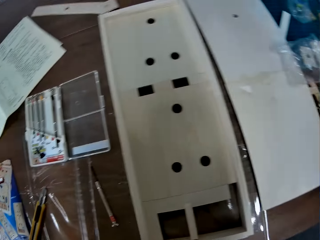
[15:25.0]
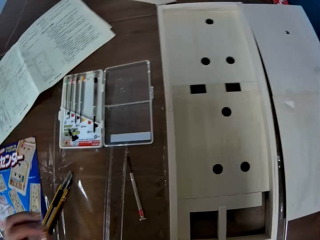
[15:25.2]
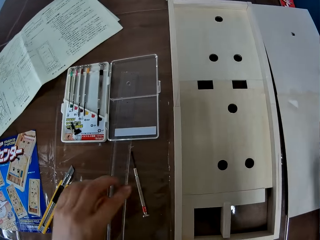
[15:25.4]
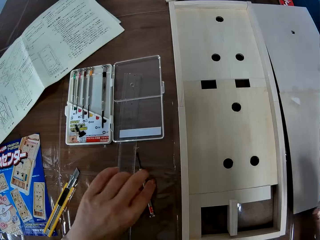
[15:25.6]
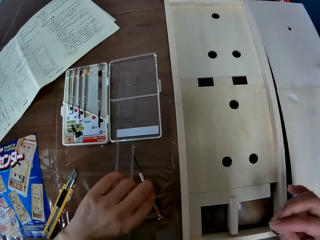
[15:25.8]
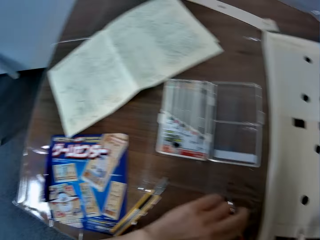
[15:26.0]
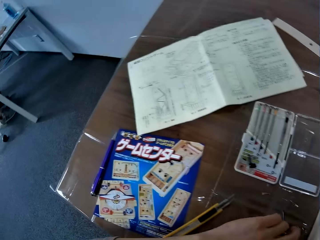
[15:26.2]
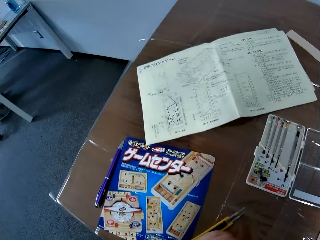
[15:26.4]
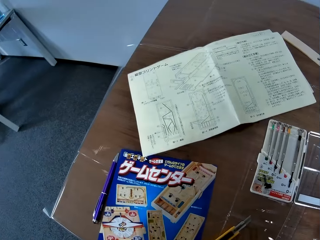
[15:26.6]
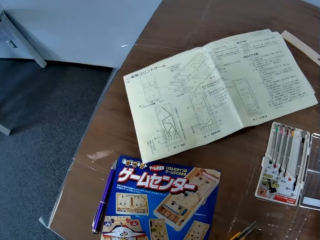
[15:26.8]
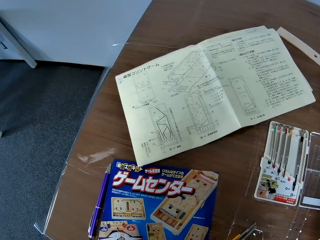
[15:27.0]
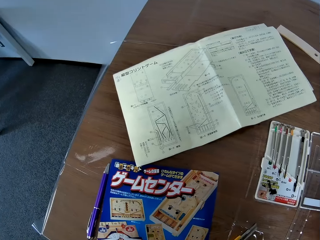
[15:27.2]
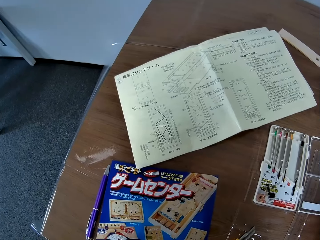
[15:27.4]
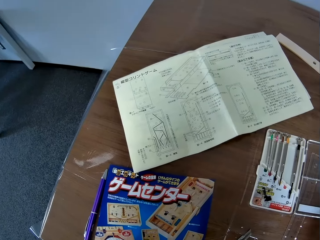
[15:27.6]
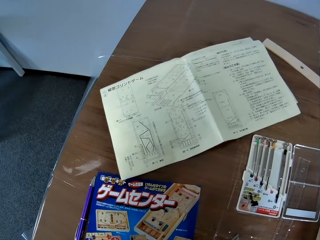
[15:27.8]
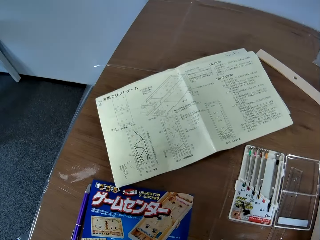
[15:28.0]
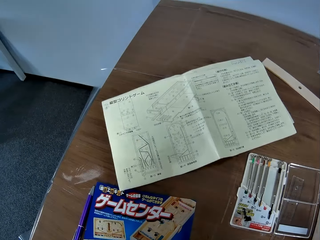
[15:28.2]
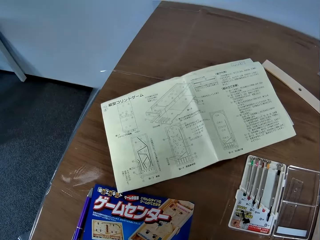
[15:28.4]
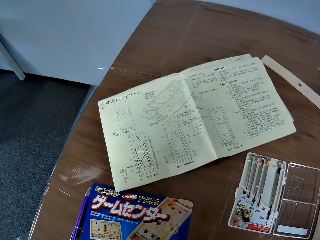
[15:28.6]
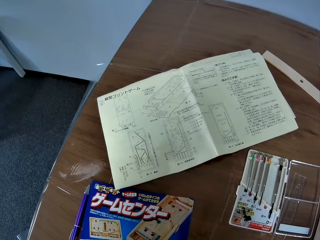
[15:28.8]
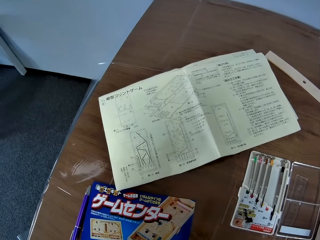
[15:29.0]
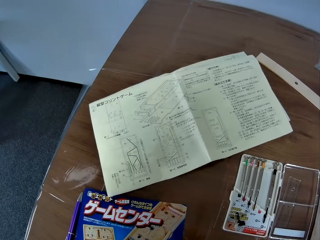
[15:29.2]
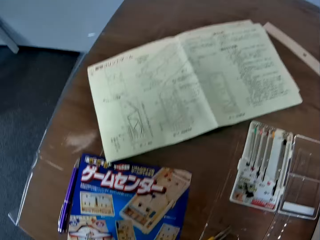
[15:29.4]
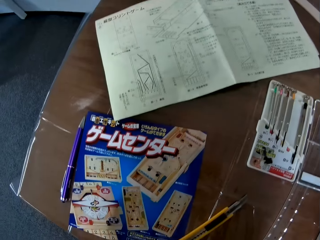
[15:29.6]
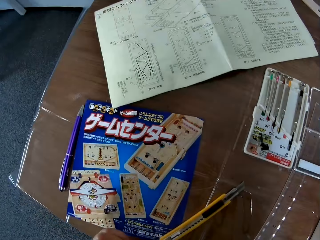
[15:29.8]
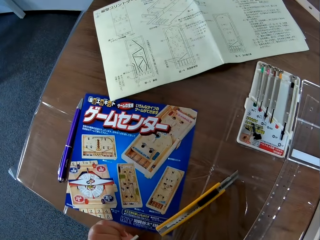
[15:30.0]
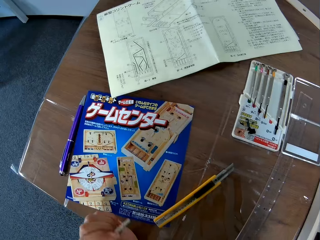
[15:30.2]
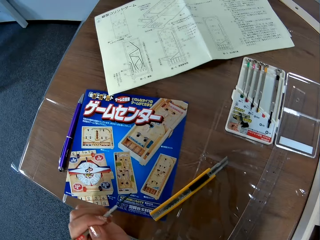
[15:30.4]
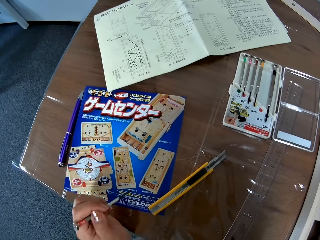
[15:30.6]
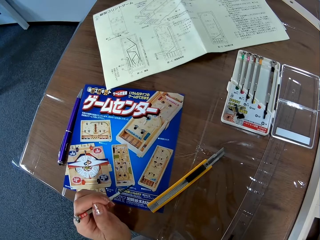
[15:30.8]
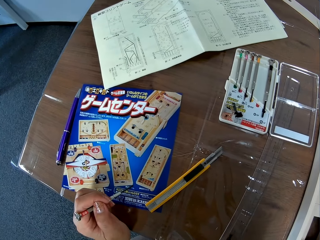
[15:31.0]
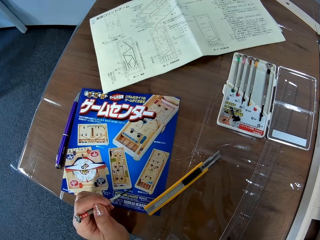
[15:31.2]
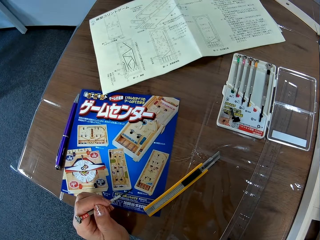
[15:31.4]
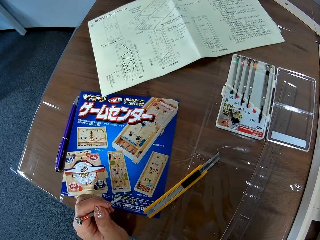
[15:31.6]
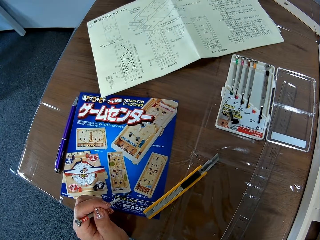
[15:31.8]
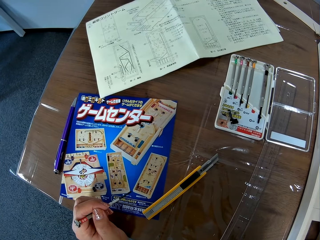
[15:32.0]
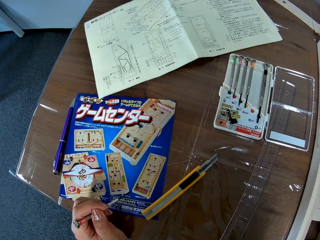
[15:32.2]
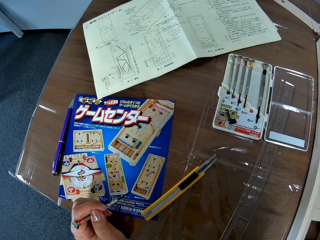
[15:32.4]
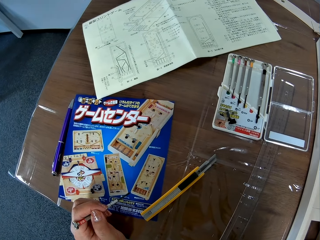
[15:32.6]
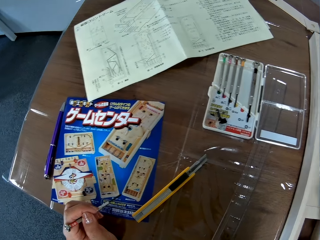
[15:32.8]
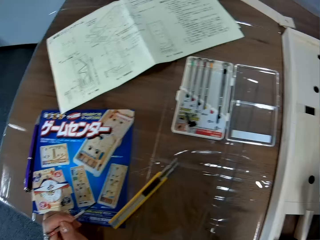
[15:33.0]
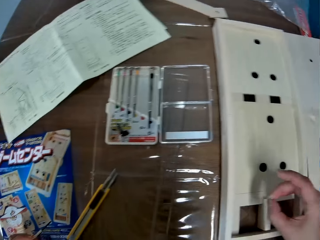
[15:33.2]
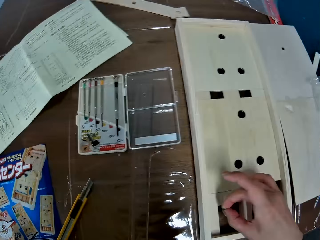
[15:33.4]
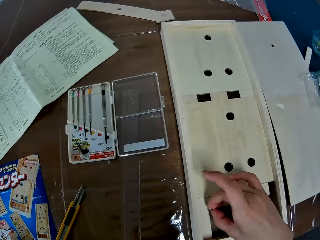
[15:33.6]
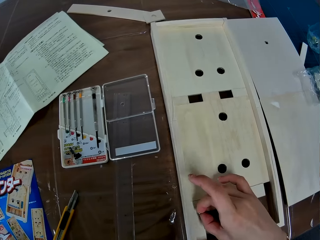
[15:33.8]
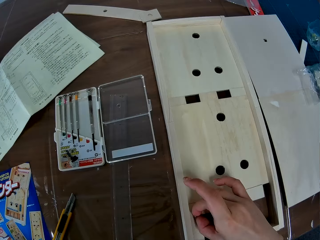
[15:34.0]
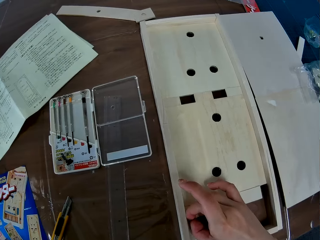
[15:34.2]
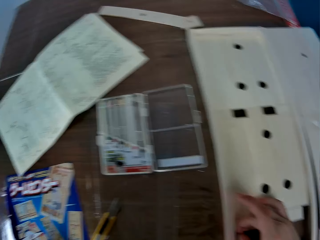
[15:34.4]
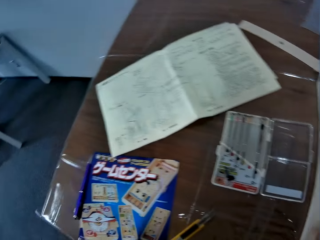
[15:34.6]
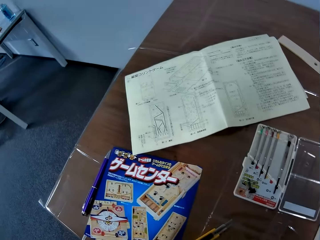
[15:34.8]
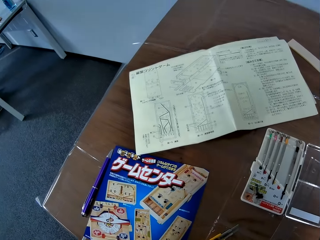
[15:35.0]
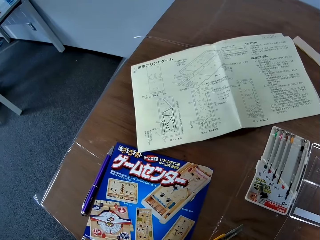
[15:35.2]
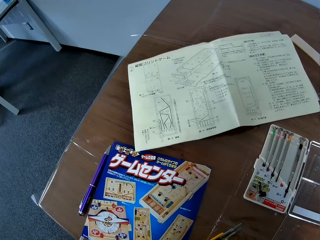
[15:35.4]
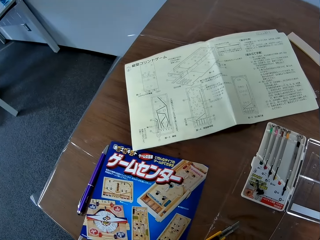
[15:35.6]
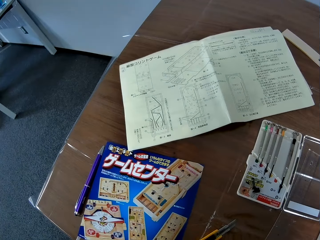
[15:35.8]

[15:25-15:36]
The camera wearer stares on the table. They pick up the screw on the table. They pick up a screwdriver out of the box. They pick up something from the table with a screw. They adjust the wood. They fix it on the piece of wood.

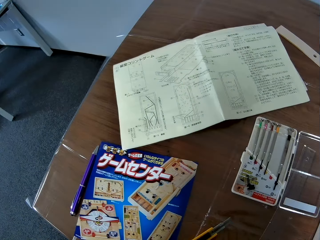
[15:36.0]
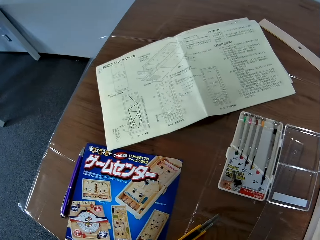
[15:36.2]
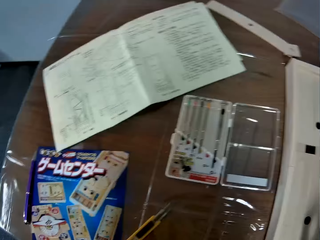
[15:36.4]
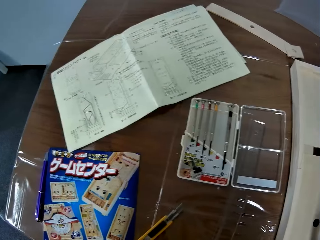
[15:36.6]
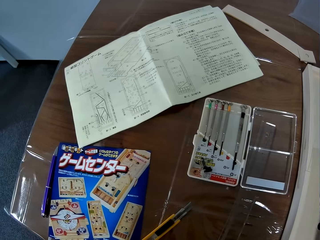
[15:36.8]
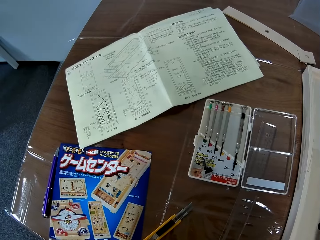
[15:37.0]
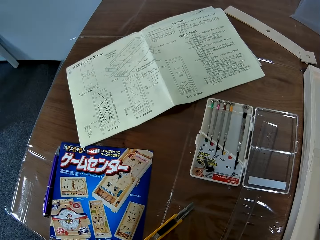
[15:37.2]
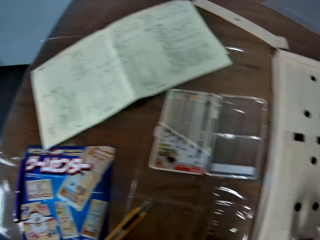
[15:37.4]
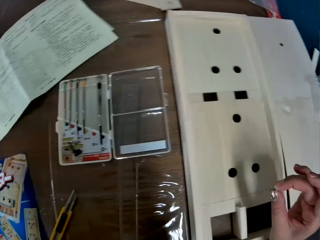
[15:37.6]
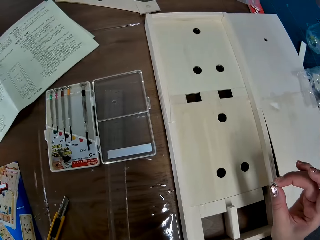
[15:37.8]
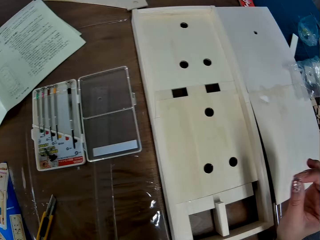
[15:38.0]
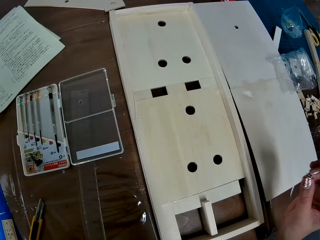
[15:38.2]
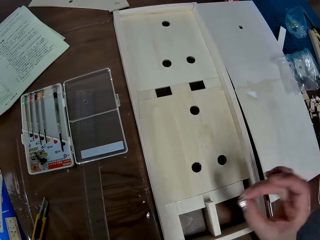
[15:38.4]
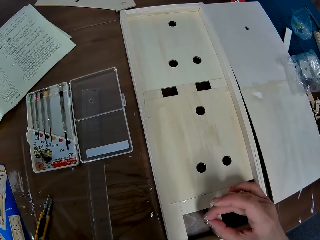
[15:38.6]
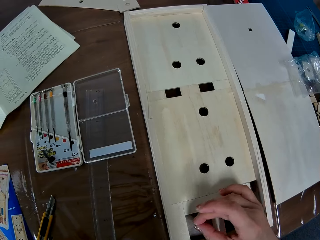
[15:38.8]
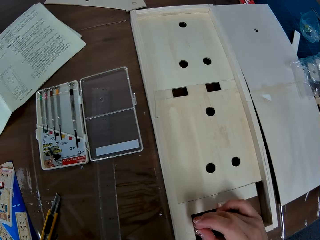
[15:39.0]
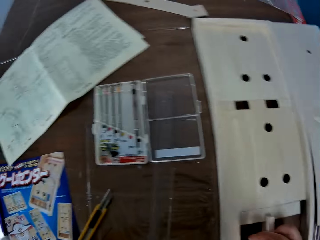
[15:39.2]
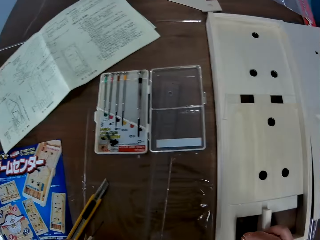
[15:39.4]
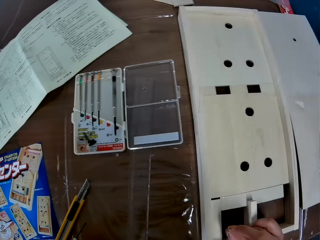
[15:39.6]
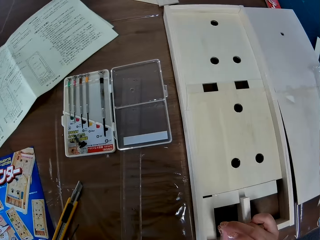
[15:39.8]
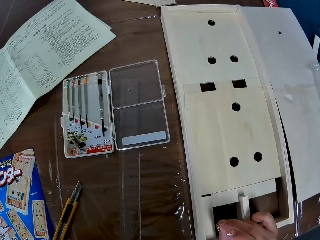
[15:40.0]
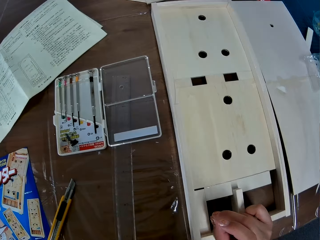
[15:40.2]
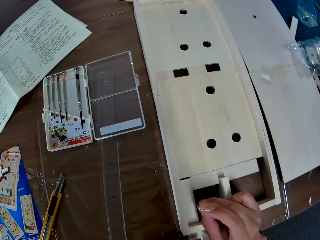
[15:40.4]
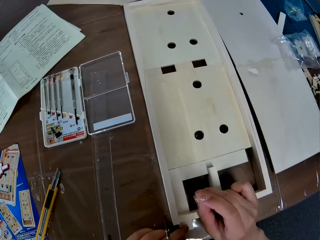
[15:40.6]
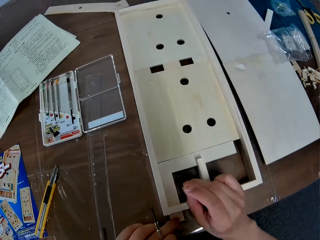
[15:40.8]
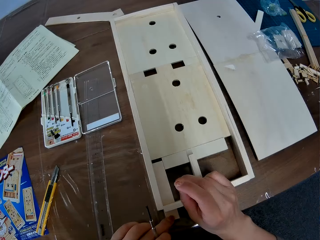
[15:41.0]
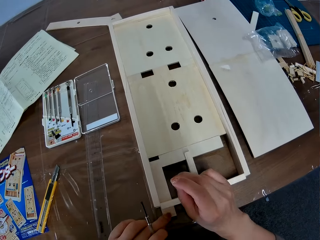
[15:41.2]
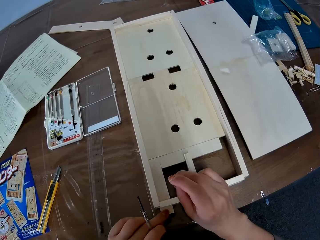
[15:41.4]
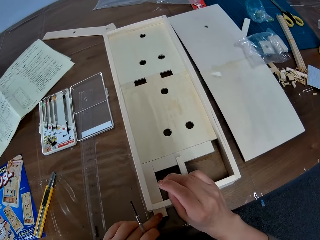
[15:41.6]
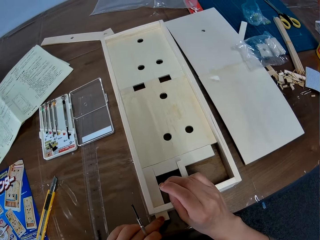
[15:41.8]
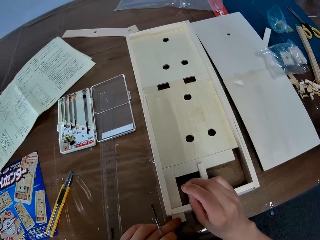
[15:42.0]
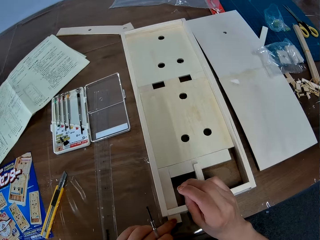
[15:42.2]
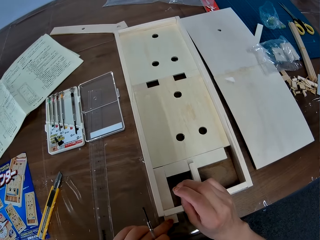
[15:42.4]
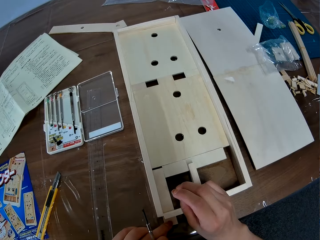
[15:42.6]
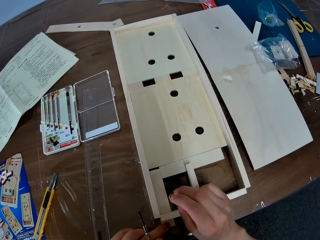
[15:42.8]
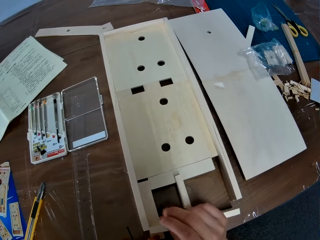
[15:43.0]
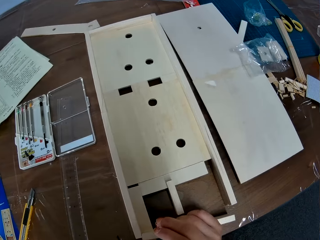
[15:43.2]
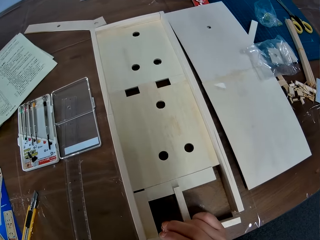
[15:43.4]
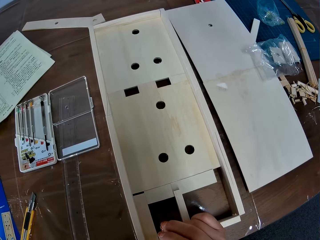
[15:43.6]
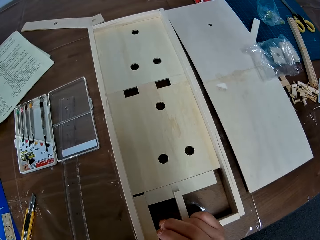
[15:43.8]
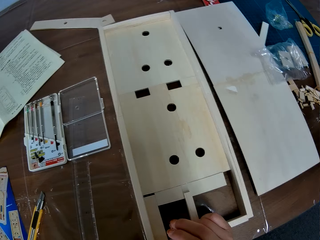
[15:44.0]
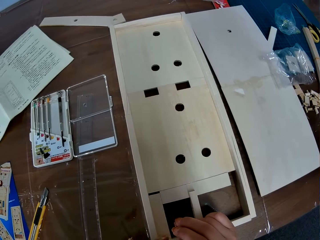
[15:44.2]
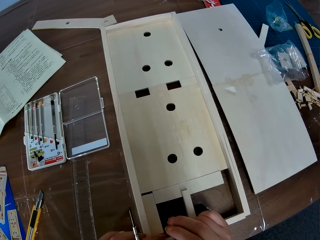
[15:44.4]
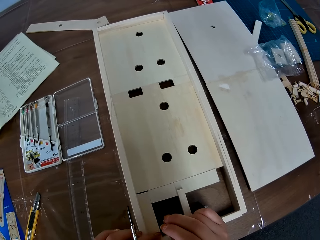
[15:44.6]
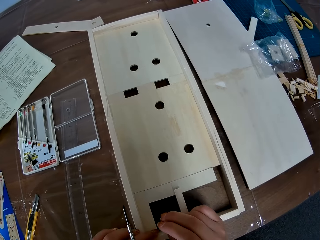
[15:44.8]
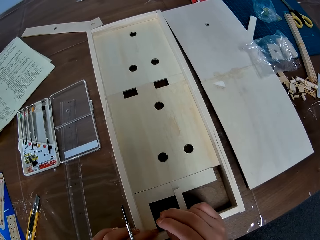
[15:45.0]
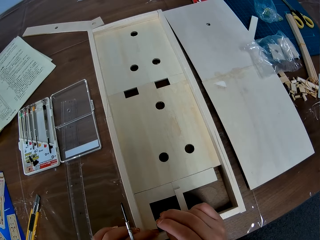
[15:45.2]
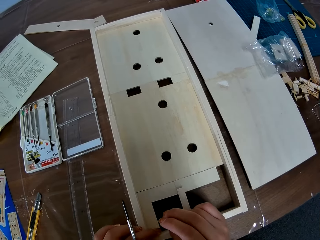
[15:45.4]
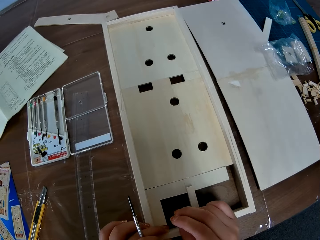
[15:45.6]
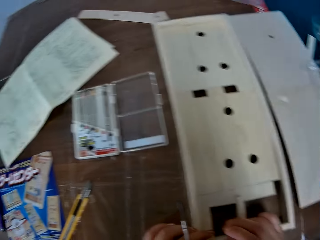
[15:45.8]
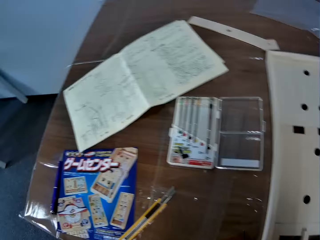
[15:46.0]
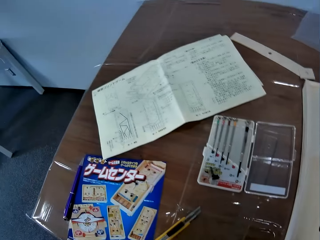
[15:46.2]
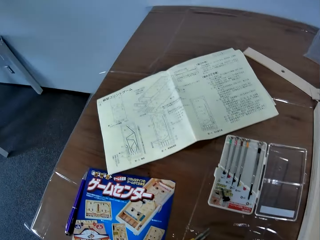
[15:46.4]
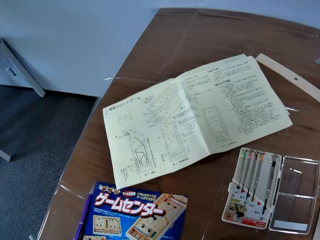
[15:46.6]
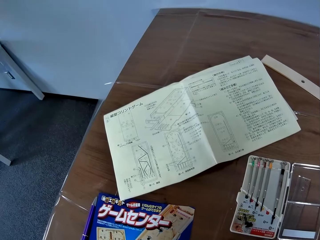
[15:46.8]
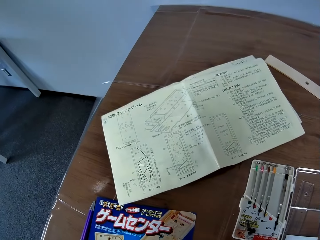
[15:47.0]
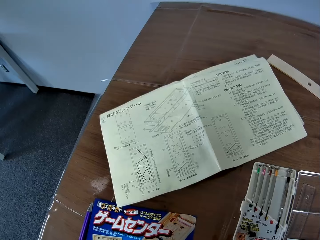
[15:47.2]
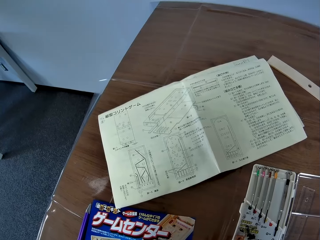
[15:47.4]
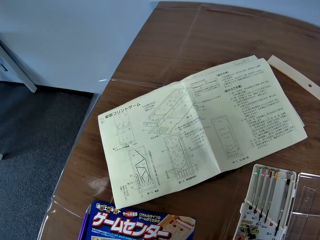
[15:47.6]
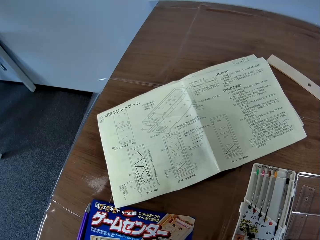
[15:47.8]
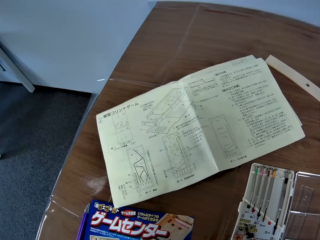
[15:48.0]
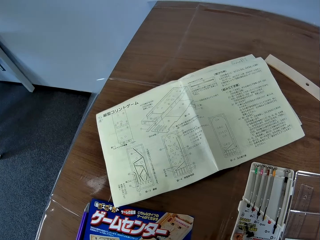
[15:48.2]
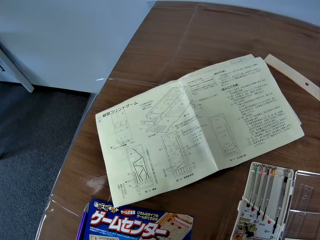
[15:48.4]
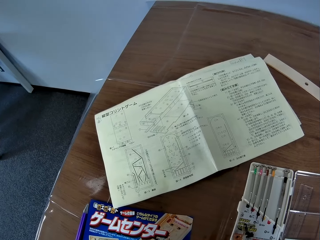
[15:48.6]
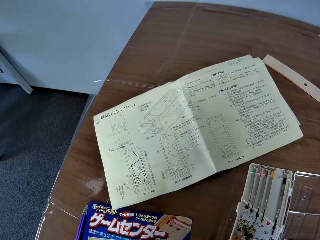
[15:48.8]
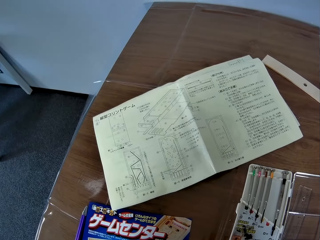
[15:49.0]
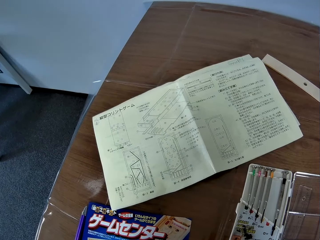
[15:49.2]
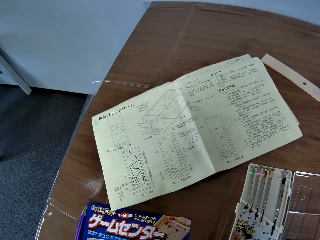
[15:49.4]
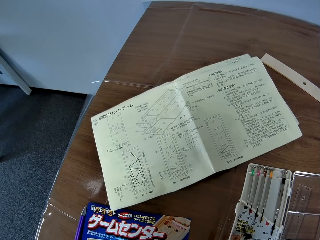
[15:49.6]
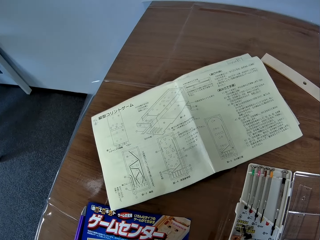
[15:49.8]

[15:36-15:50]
The camera wearer picks up another one. They fix it on the piece of wood. They look around.
